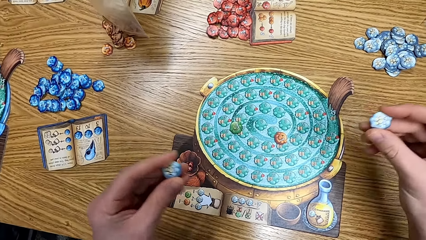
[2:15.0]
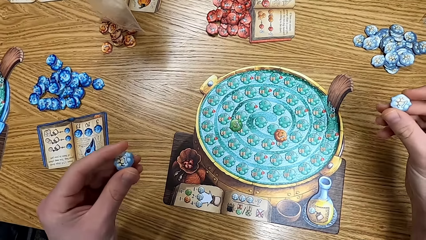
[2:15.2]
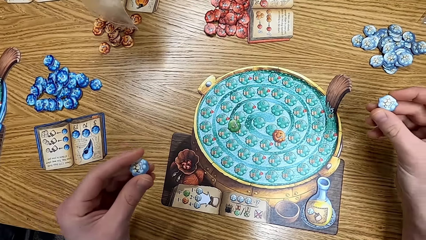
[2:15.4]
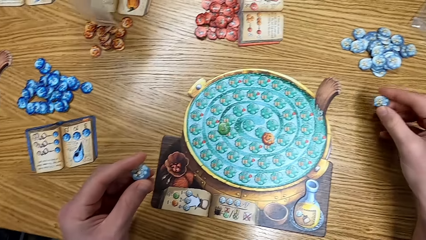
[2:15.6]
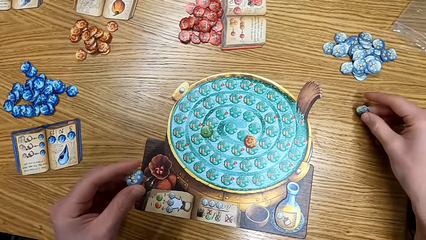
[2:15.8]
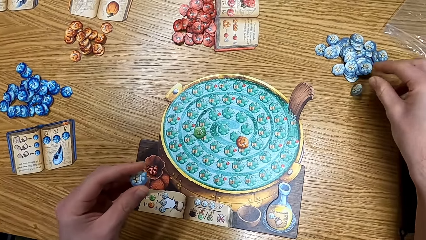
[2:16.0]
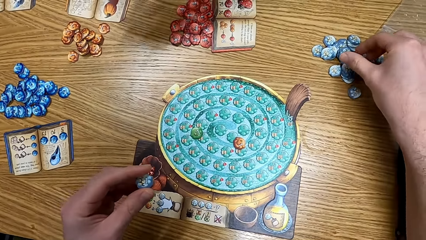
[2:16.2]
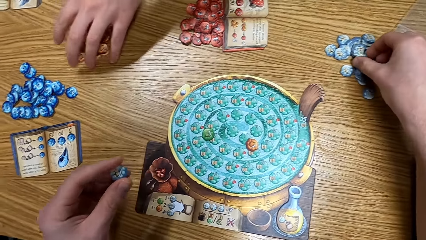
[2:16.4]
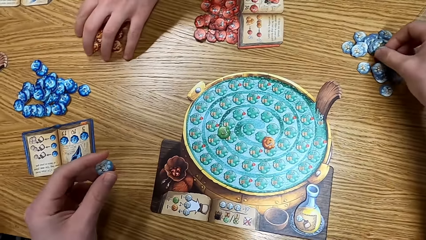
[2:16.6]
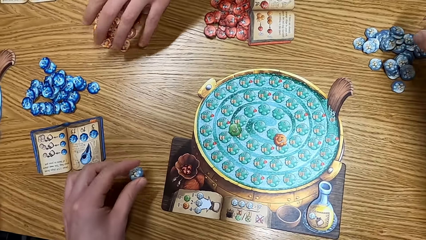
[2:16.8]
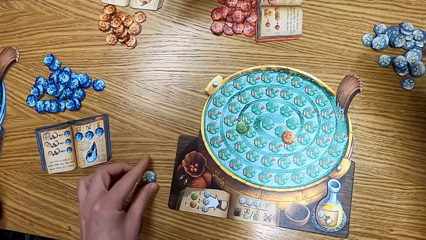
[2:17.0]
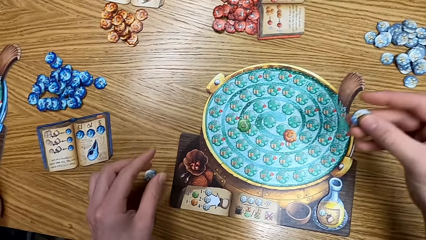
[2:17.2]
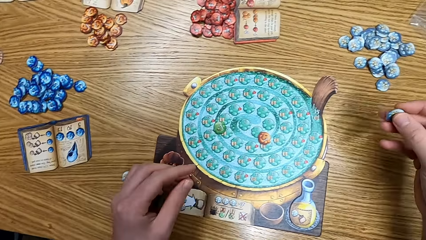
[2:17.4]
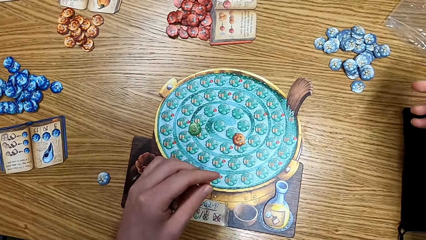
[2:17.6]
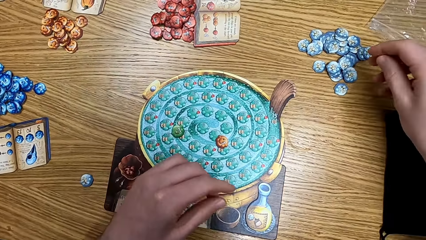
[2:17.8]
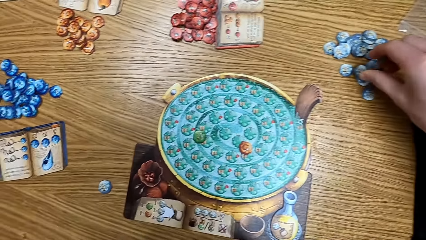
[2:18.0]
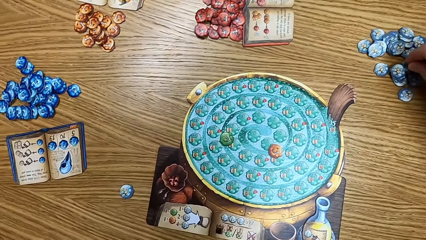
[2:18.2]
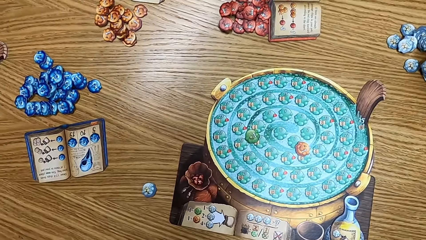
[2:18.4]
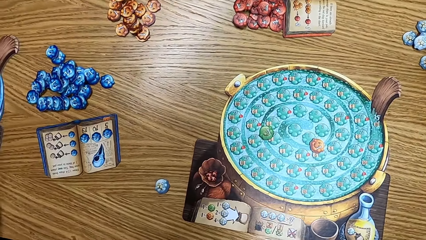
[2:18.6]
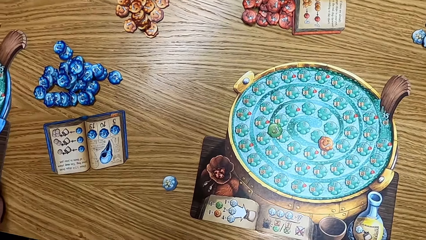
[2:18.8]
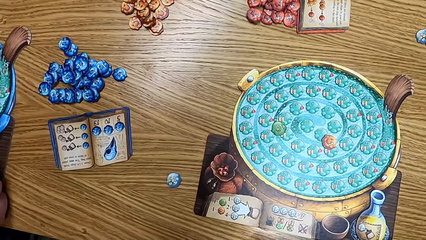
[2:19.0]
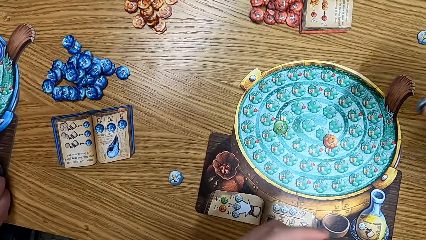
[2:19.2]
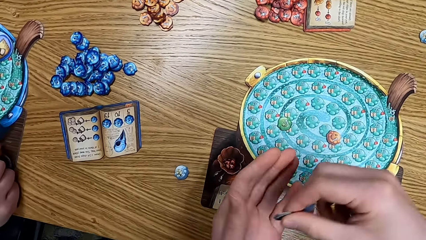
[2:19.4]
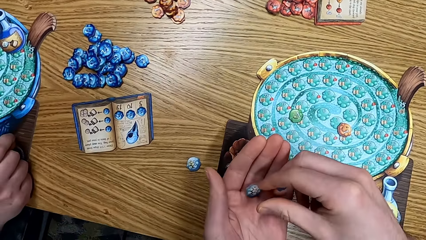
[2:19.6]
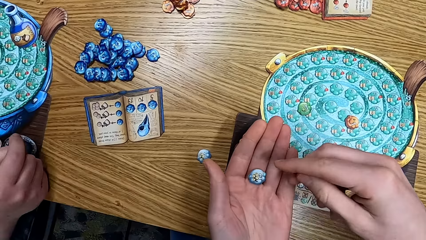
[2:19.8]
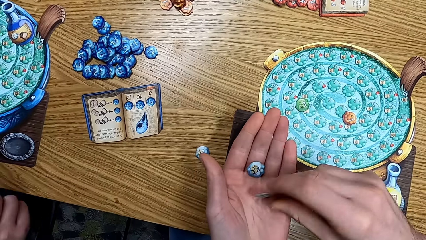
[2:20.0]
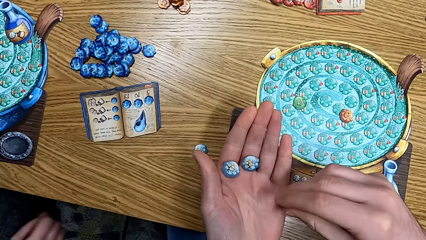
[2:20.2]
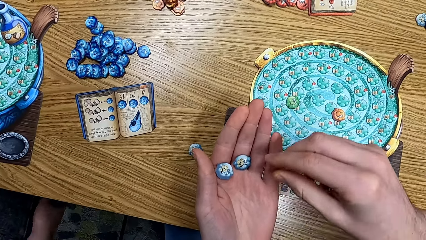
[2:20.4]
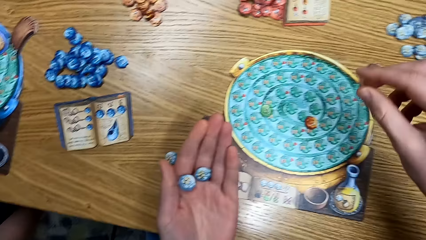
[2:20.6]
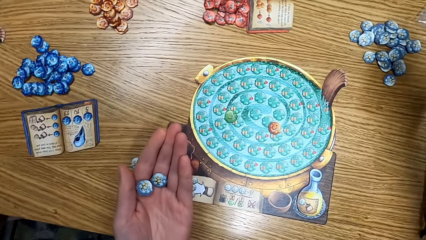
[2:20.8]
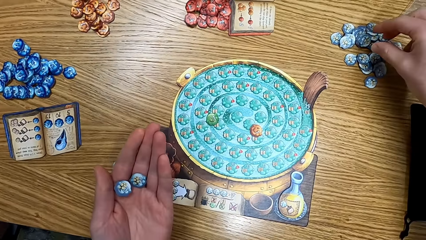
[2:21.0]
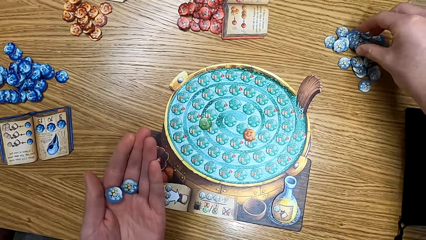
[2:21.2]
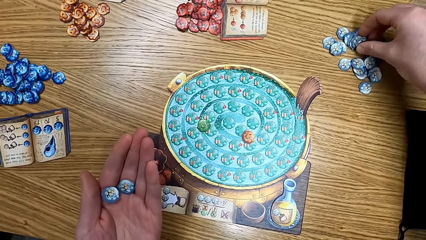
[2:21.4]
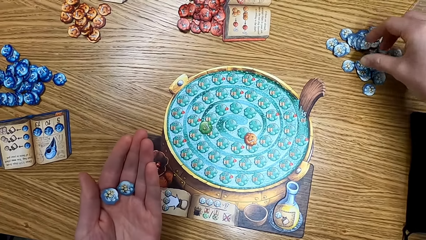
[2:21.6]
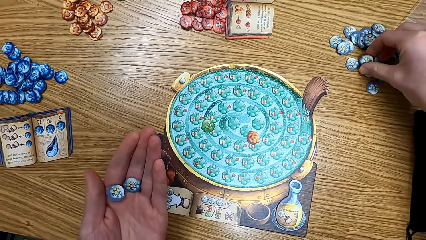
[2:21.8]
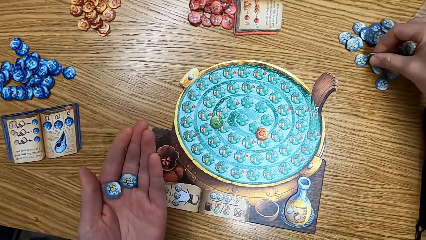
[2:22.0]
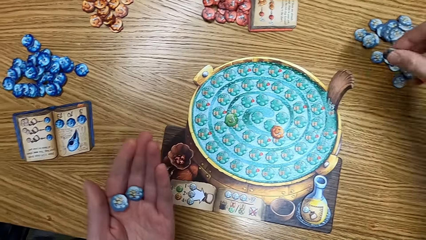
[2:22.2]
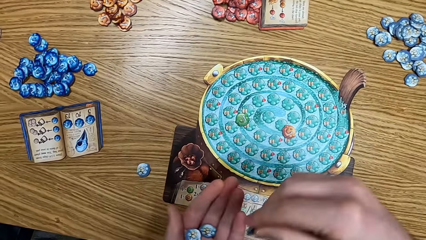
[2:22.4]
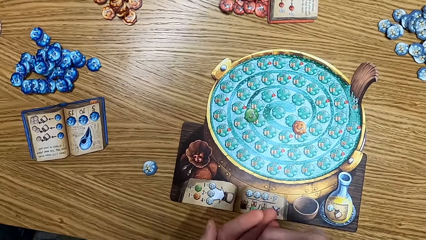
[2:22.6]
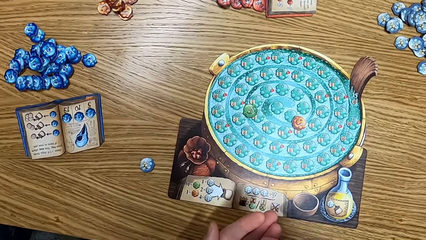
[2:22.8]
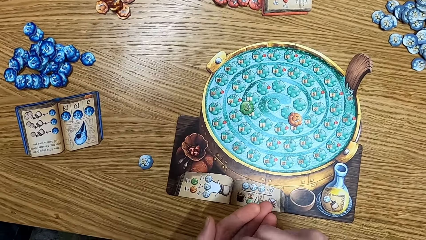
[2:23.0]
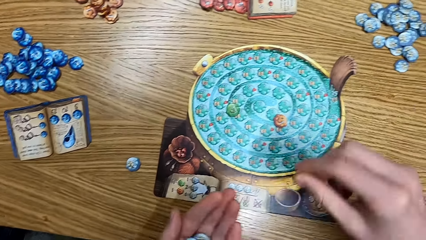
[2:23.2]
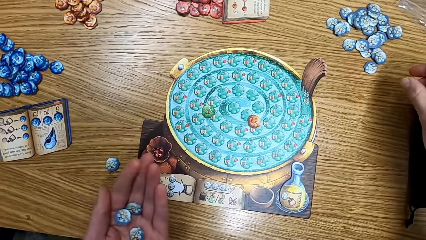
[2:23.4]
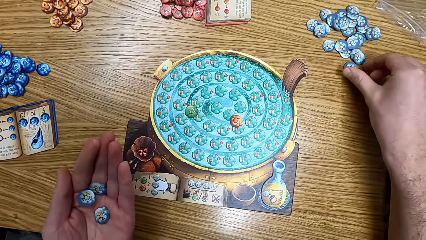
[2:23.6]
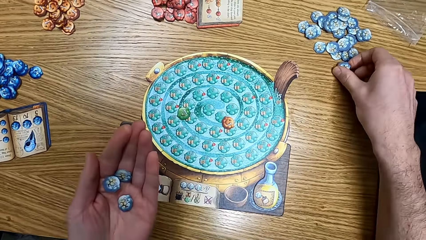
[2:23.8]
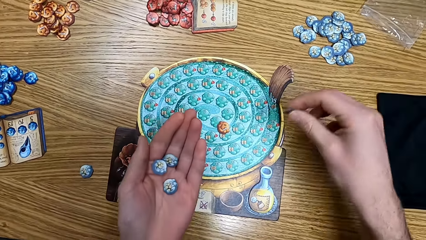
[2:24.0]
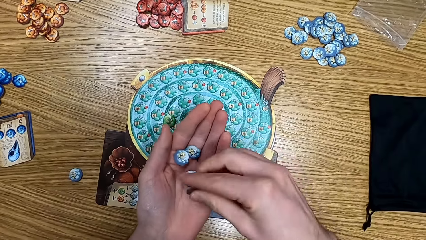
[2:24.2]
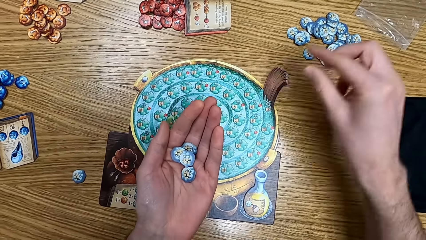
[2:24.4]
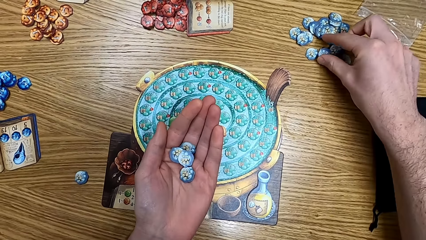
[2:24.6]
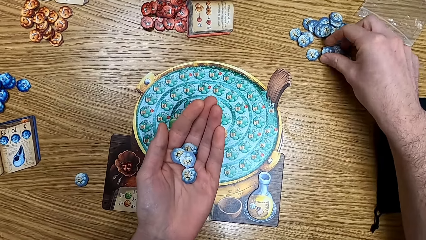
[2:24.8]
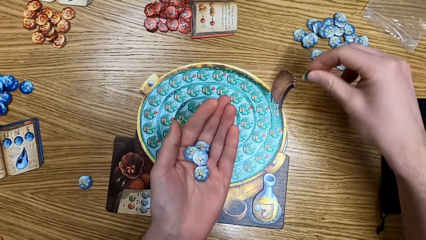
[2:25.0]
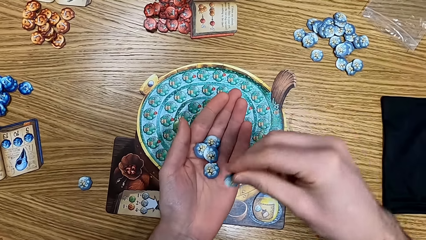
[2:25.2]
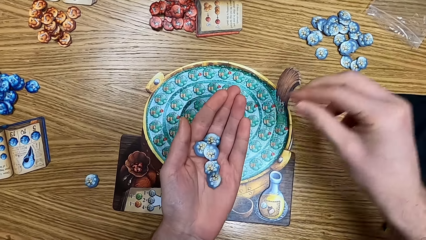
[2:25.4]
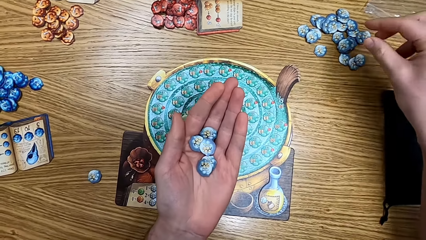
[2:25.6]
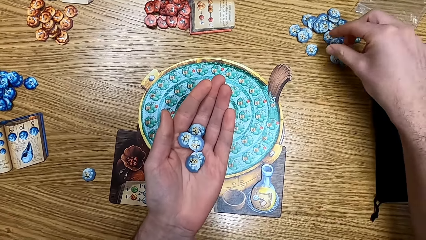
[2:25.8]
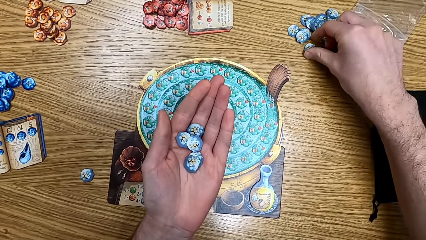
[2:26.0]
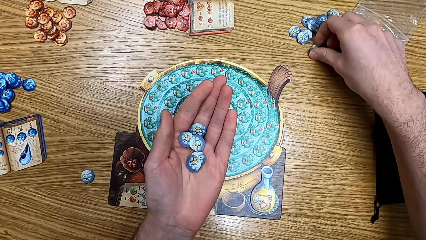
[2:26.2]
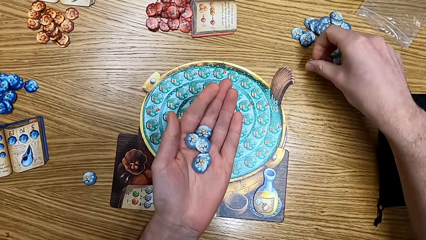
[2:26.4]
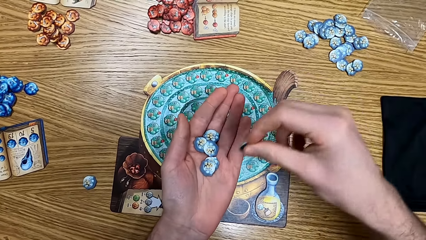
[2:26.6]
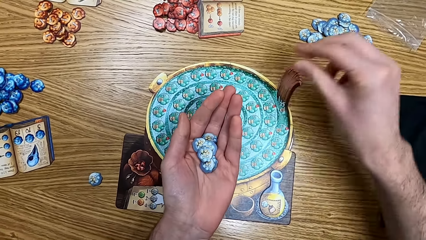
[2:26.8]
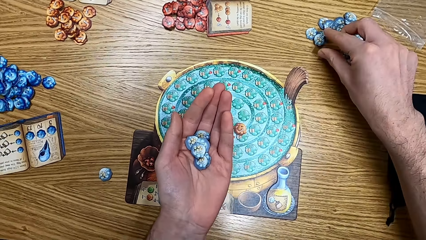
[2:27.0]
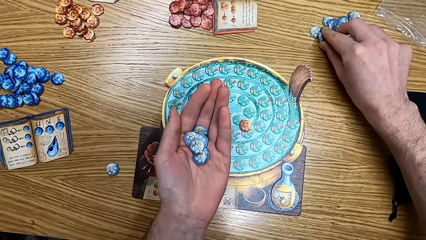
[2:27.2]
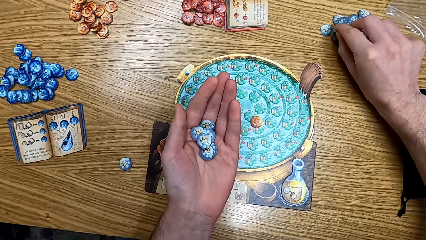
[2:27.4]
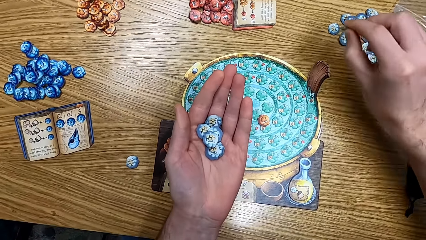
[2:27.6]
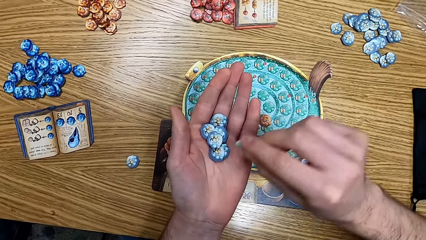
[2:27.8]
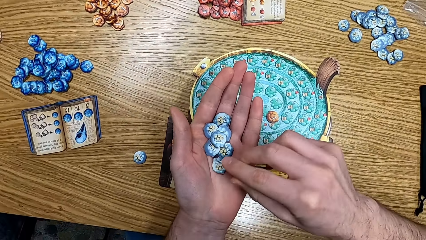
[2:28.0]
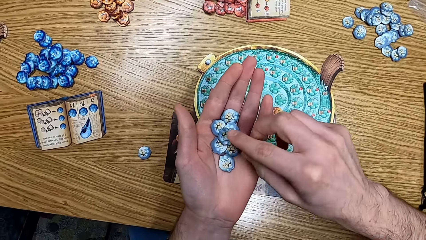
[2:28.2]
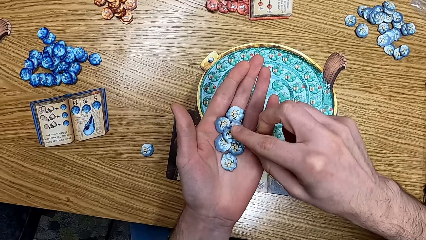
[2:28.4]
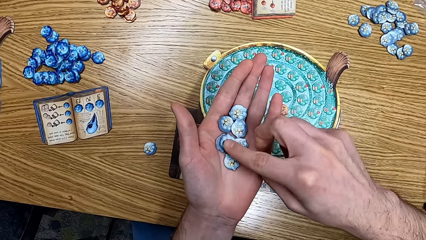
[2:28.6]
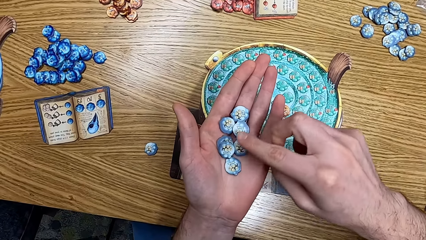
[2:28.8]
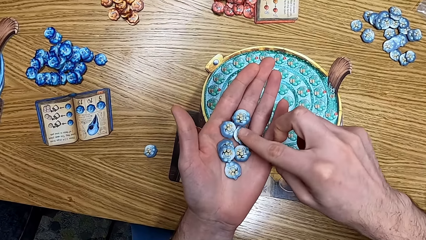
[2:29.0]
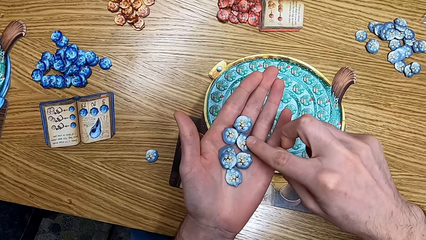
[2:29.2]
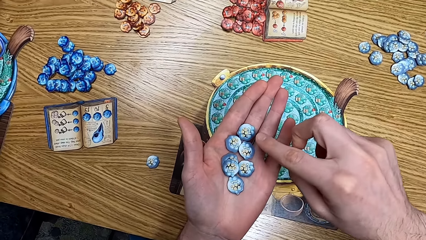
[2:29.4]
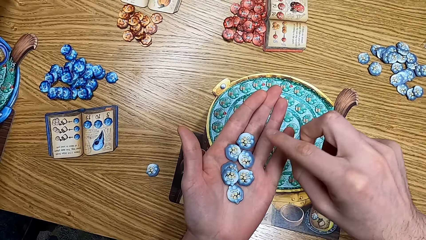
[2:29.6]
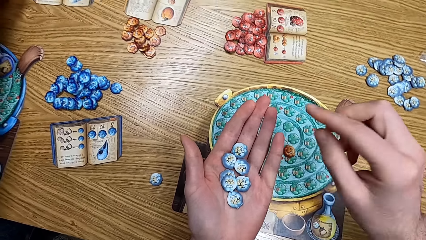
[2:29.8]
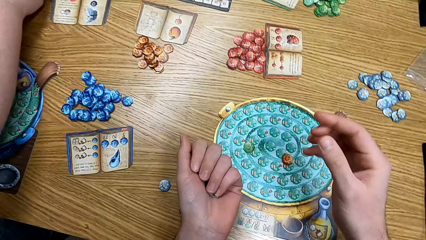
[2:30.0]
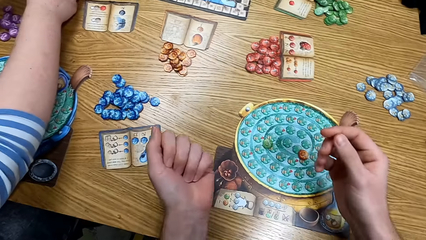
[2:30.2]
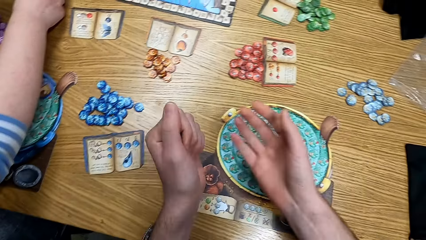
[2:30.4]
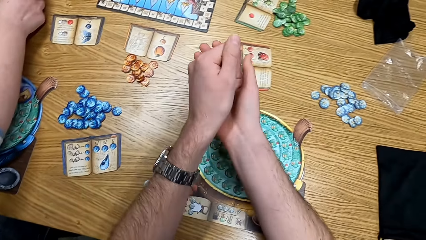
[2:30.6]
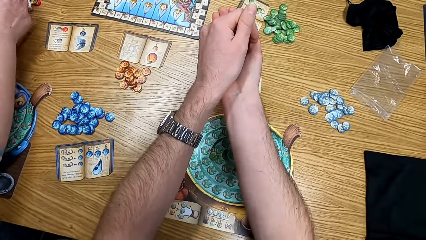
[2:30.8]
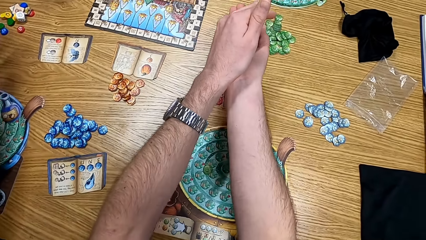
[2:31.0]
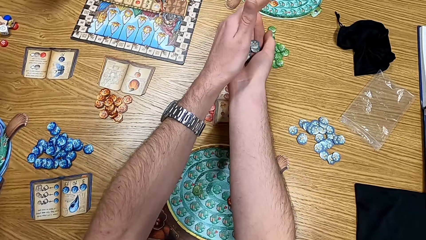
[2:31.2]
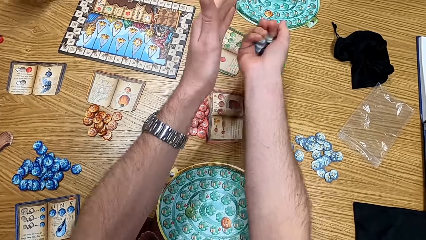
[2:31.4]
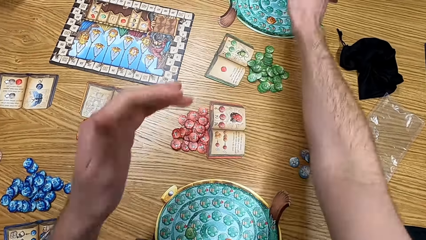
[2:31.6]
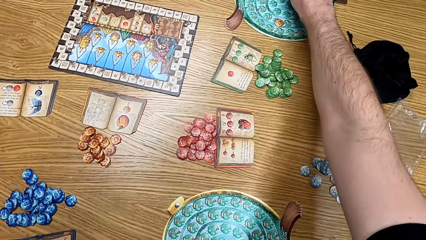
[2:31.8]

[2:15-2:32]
The camera wearer checks the tokens. They pick up the papers. They remove the token from the table. They pick the papers from the table.
